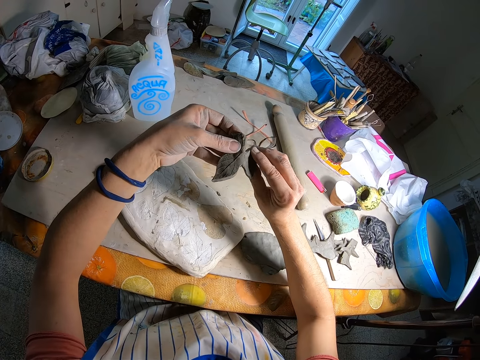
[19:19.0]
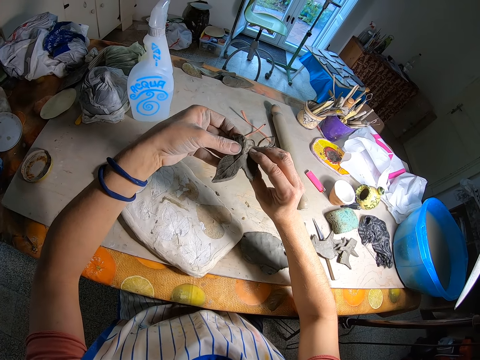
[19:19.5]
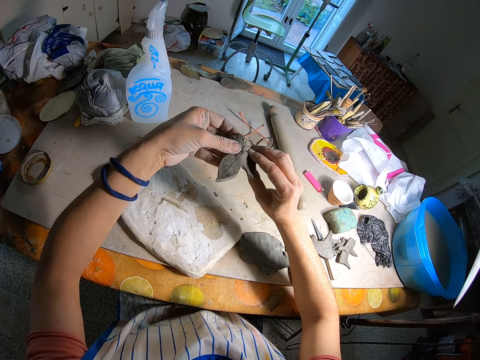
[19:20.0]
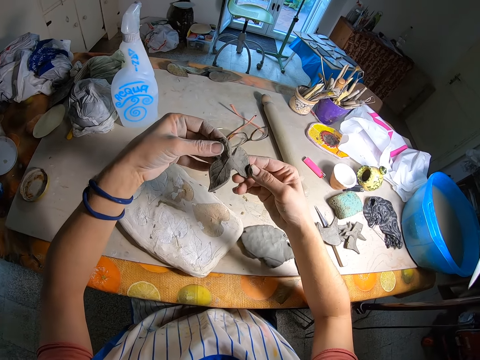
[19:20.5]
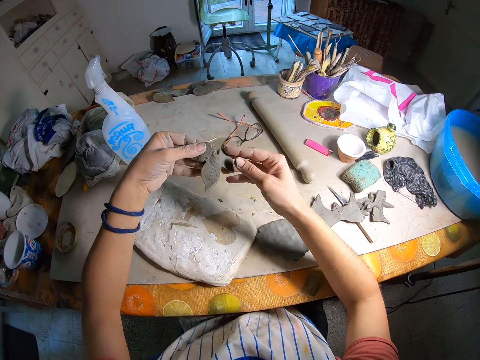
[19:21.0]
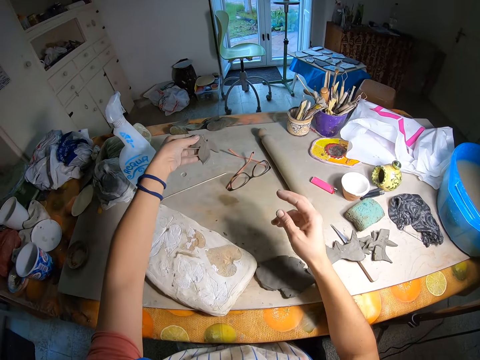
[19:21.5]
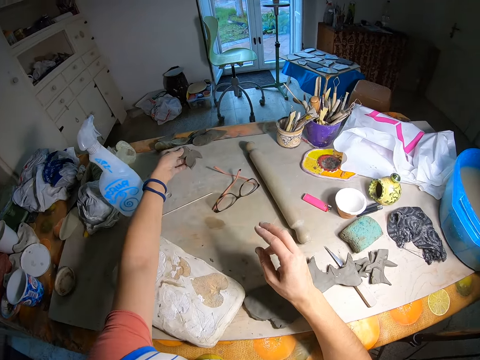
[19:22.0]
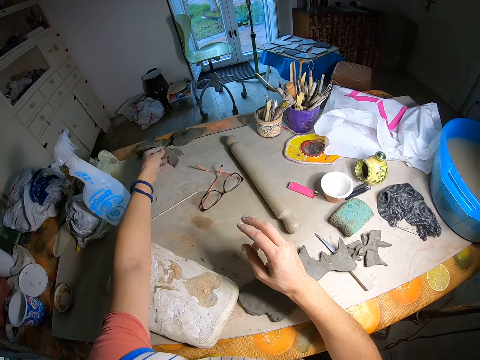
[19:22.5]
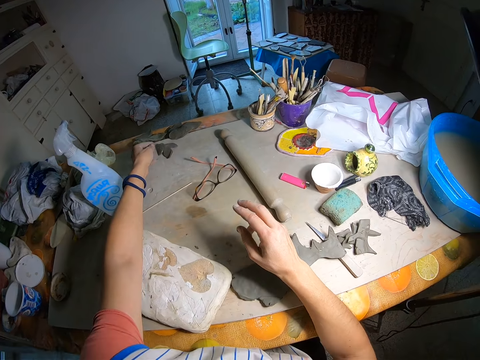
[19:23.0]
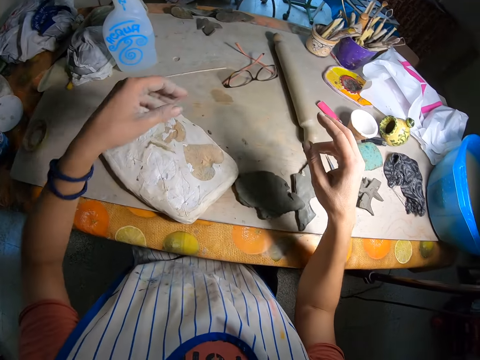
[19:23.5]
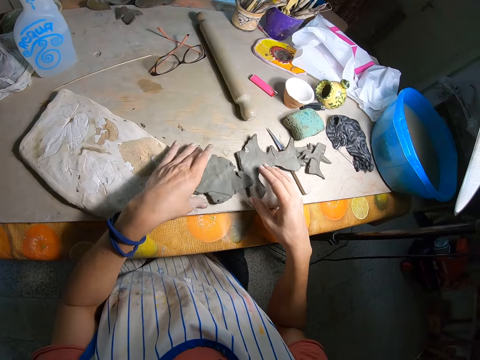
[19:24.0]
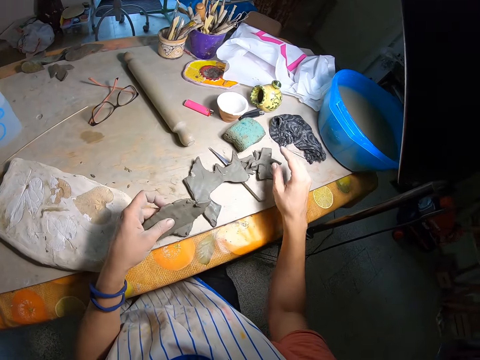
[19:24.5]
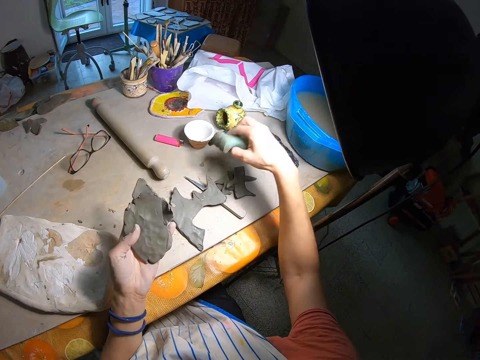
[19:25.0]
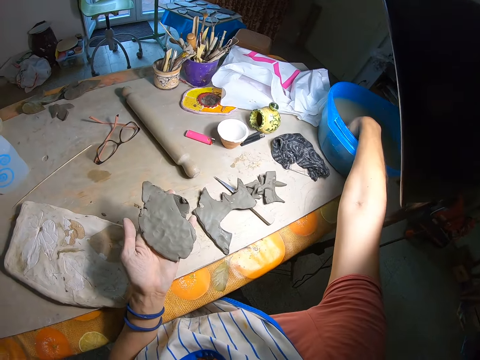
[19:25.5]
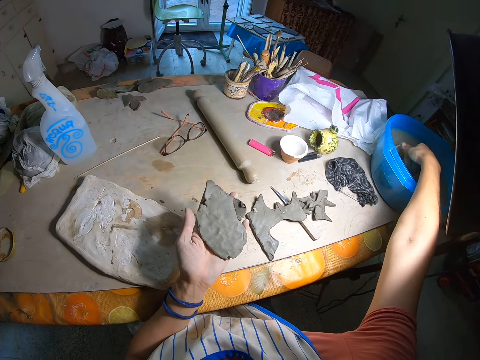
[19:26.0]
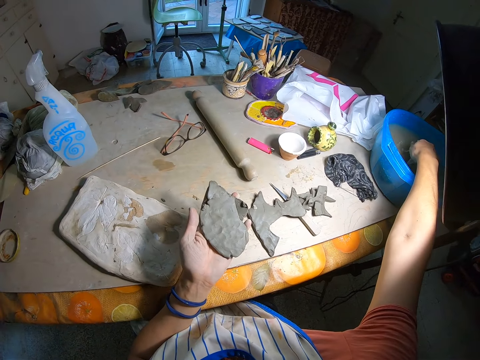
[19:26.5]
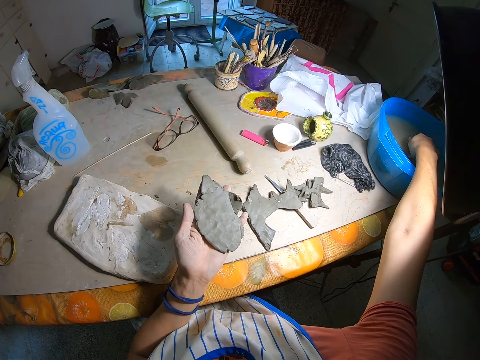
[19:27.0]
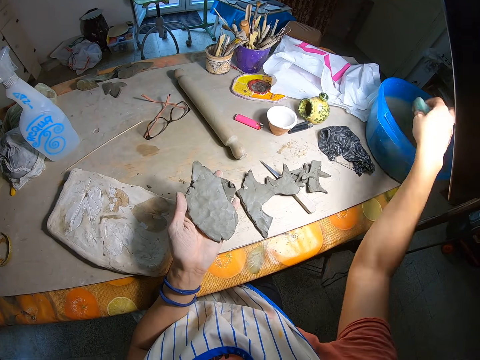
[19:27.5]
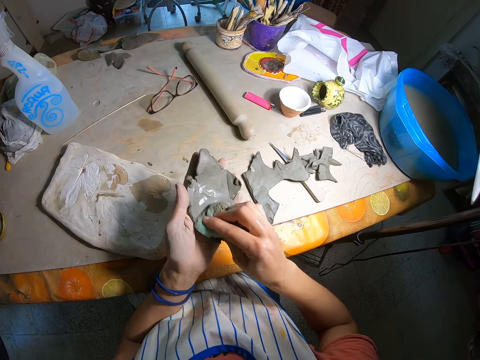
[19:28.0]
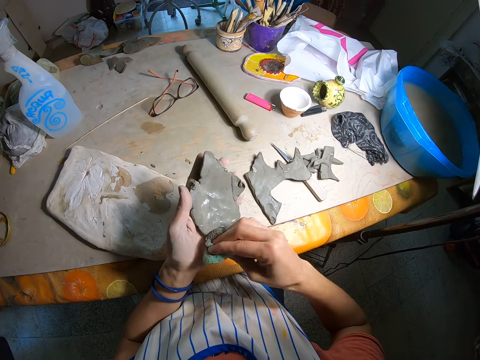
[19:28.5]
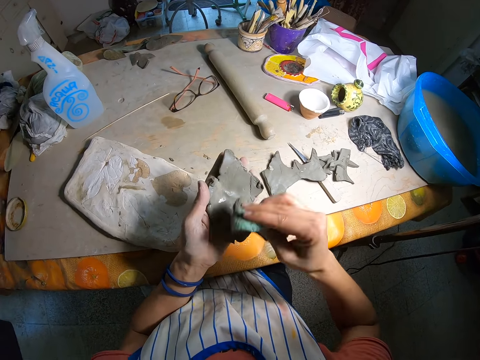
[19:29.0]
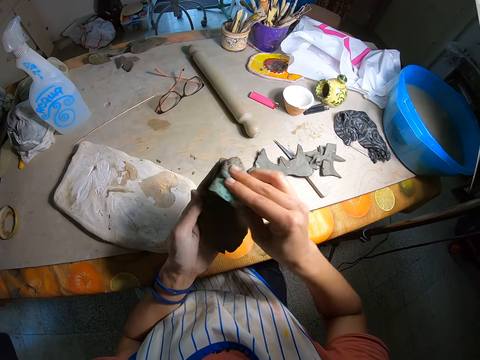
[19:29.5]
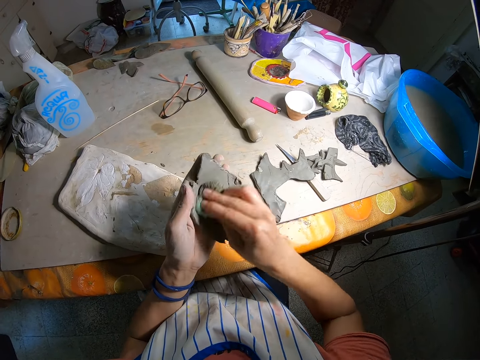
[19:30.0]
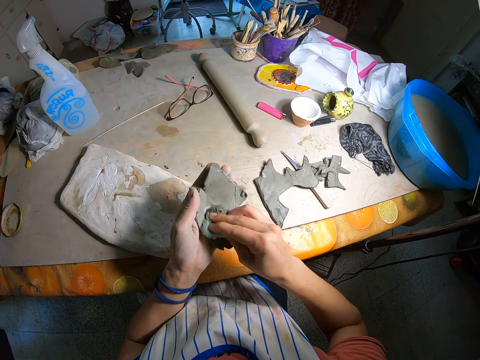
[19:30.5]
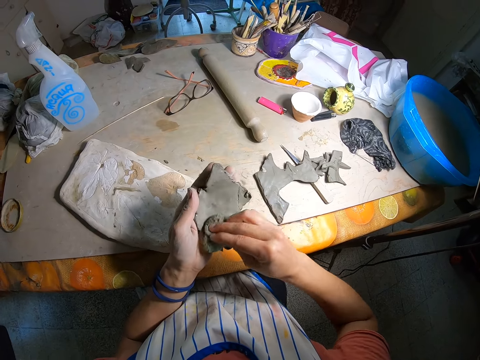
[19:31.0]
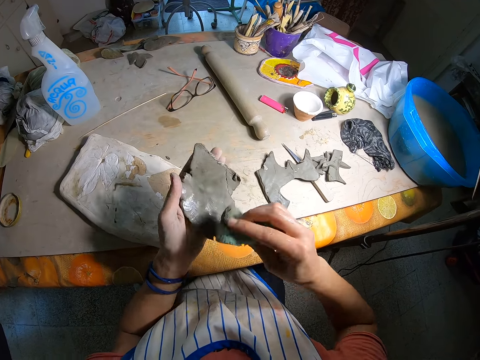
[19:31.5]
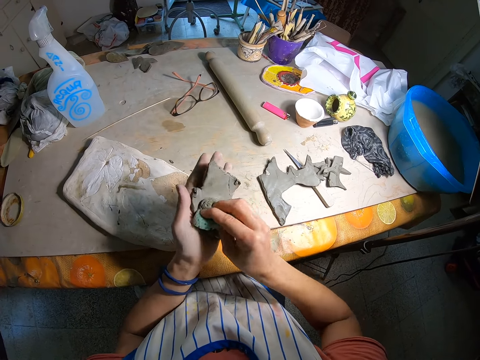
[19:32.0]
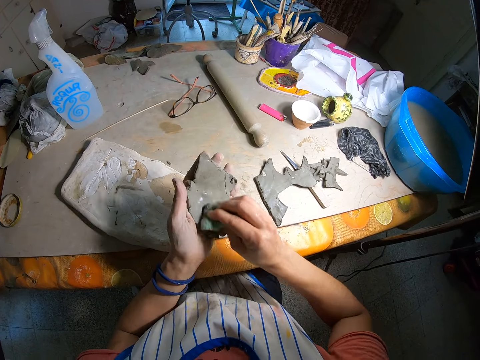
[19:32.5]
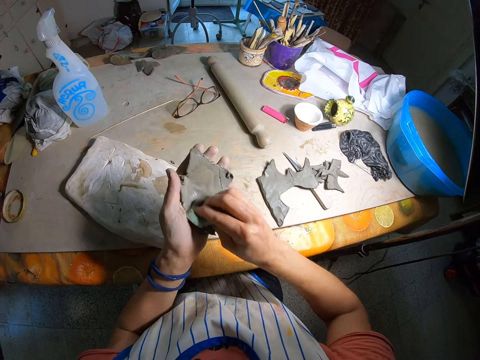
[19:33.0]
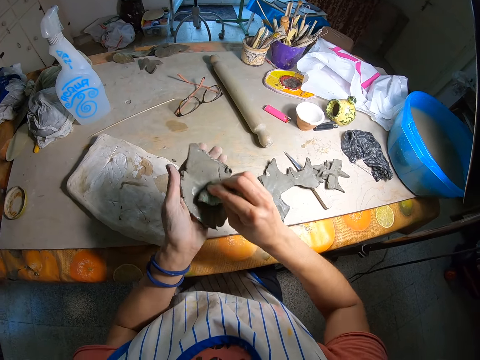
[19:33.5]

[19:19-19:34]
The camera wearer places the small leaf-like clay mold on the table with his left hand. He picks up a clay mold or molding material from the table with his left hand. He picks up a foam or sponge from the table with his right hand. He dips the foam inside a bowl of water with his right hand. He wets the clay mold with the foam in his right hand. He wipes the molding material with the sponge.

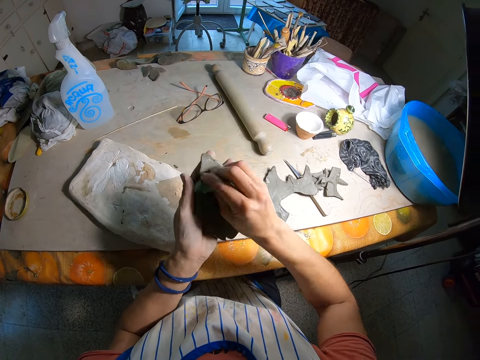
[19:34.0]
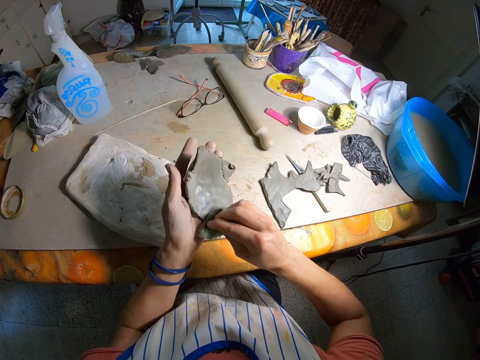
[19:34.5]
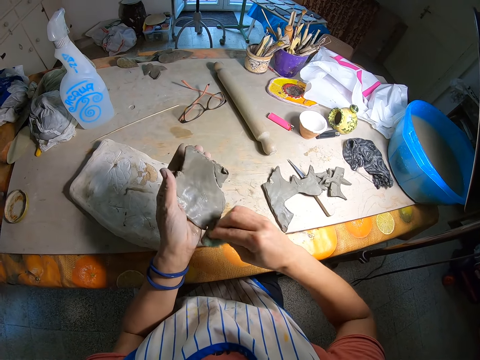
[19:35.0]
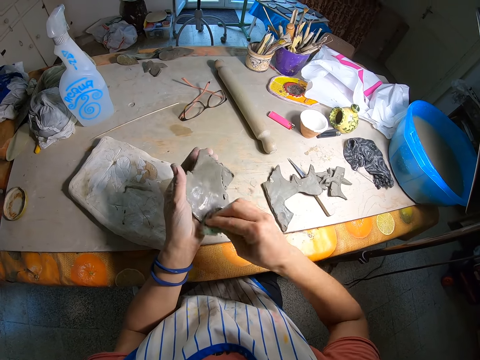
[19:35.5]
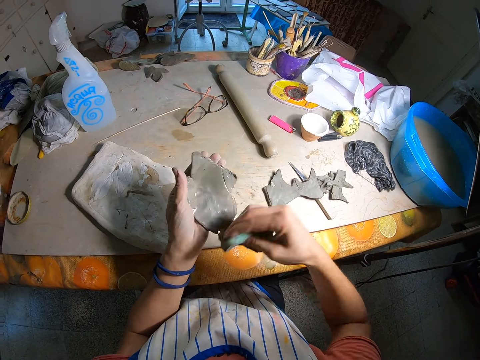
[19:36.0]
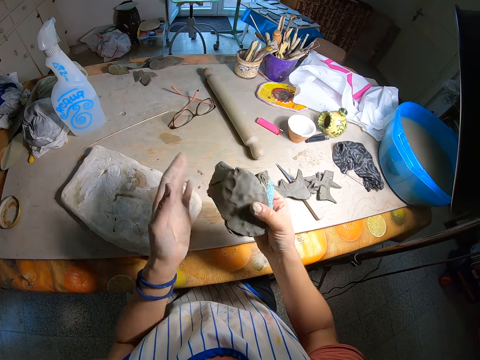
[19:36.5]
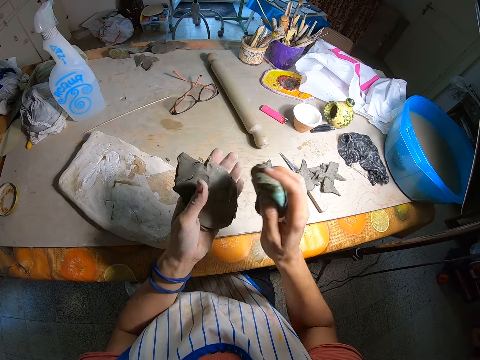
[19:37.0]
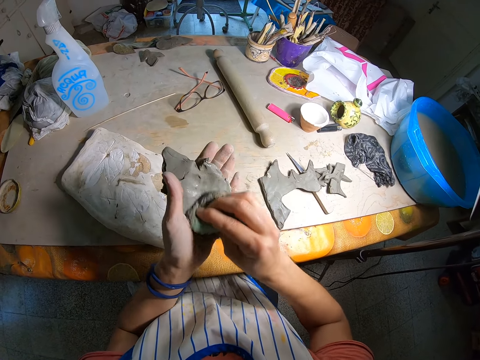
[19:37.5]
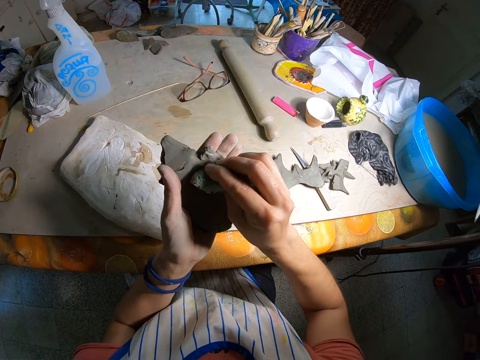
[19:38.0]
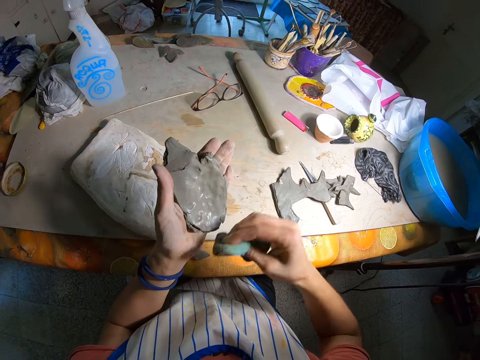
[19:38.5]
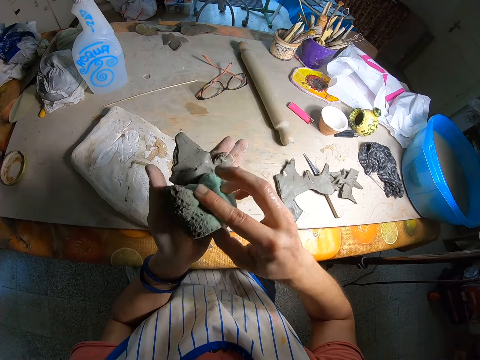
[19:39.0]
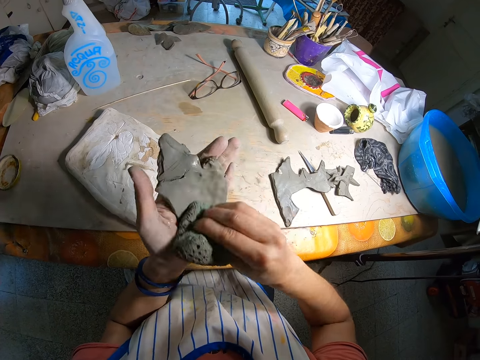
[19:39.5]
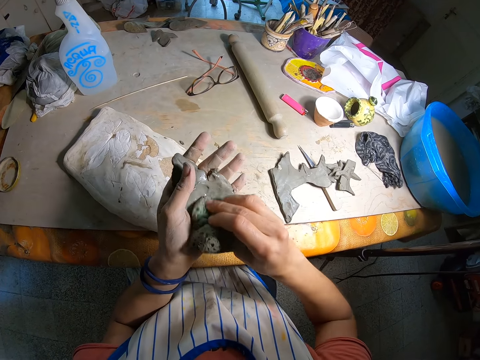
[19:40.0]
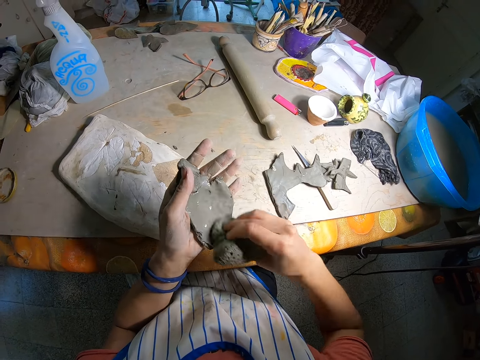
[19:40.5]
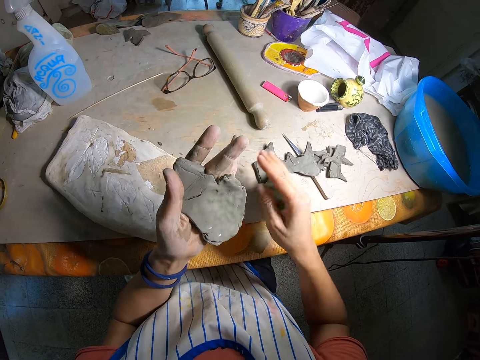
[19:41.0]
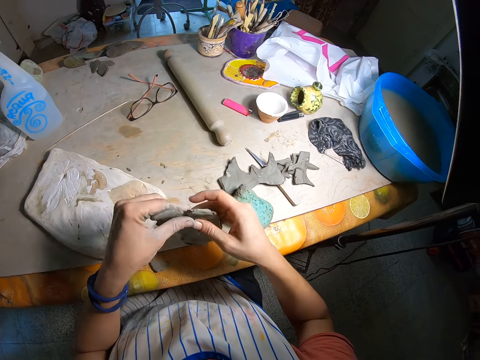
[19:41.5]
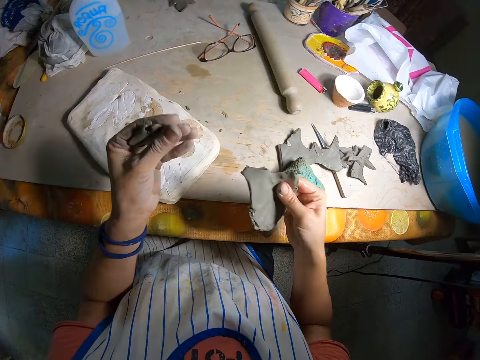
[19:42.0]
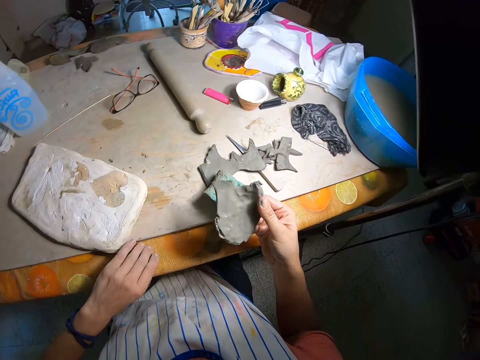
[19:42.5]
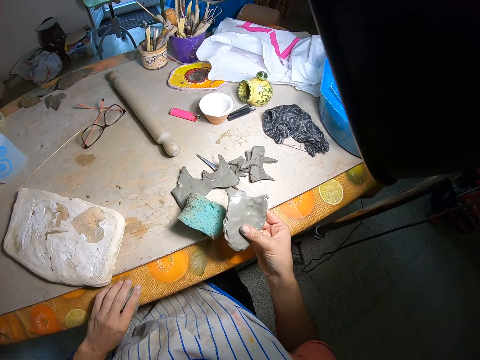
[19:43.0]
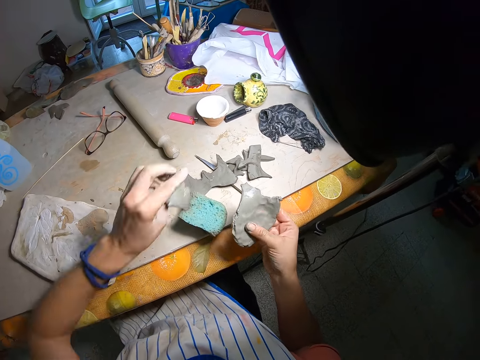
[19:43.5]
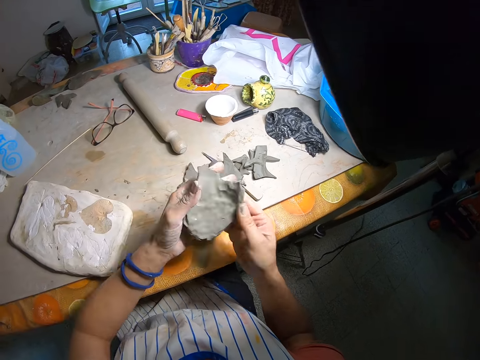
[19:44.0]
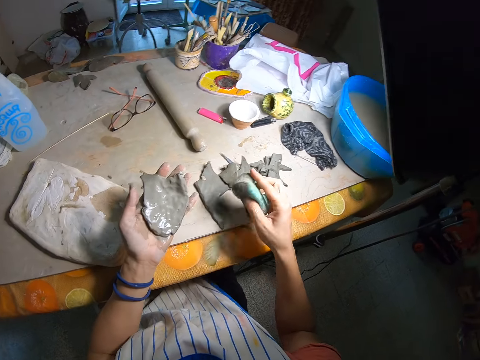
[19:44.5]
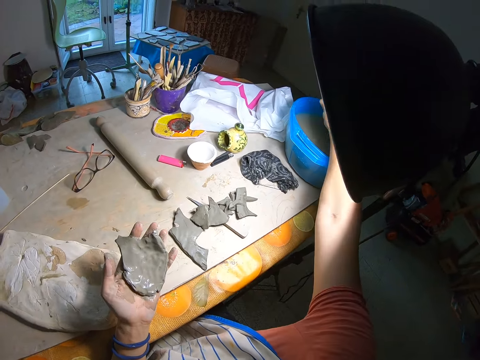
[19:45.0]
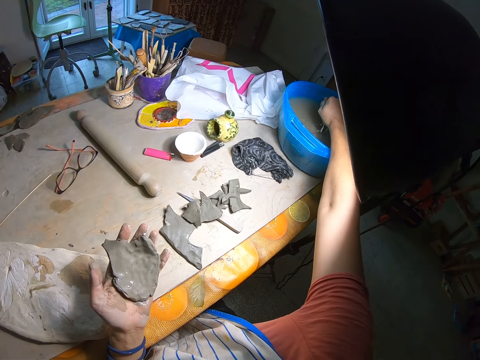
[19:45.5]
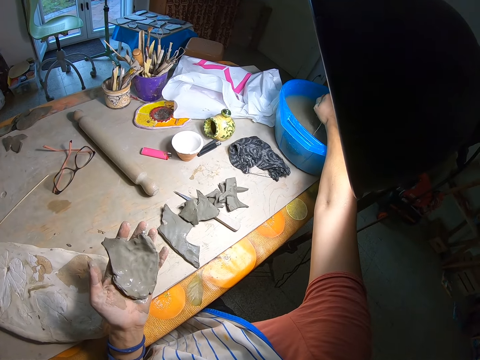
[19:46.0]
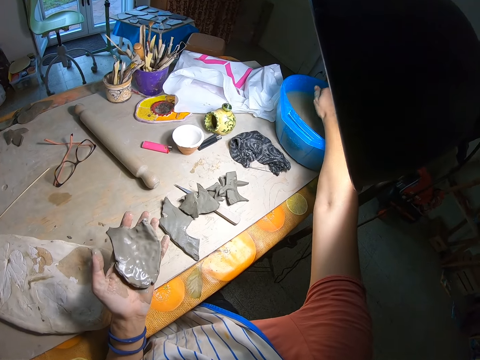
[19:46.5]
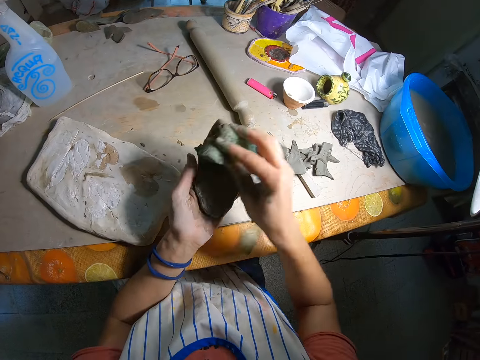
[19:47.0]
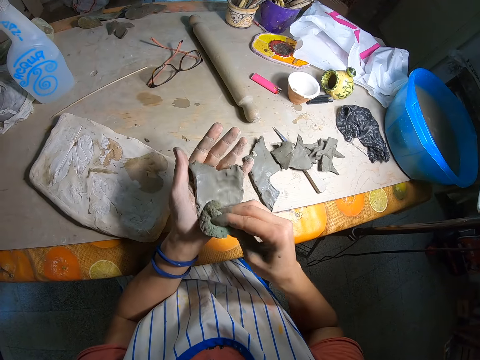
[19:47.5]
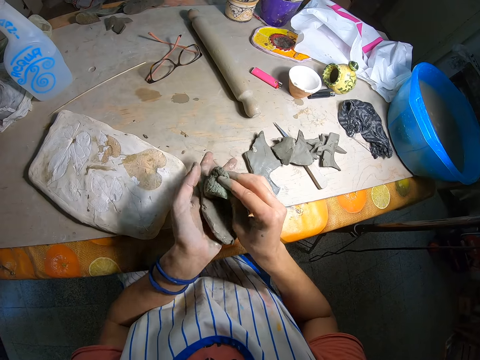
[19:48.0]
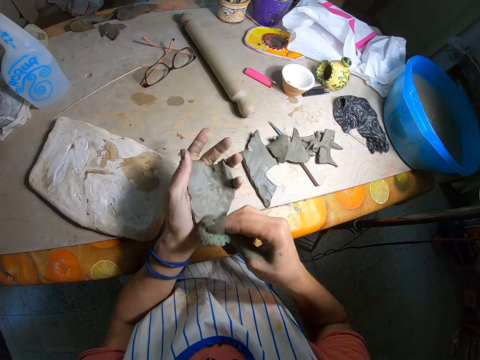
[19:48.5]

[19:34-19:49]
The camera wearer drops molding material on the table. He places the foam or sponge on the table with his right hand. He passes the clay mold to his right hand. He cuts the molding material. He picks up a clay mold from the table with his left hand. He drops the clay mold on the table with his left hand. He passes the clay mold to his left hand. He picks up the foam from the table with his right hand. He squeezes excess water from the foam inside the bowl of water with his right hand. He wets the clay mold with the foam in his right hand. He wipes the molding clay with the sponge.
